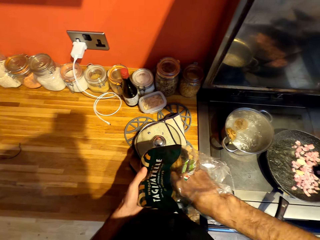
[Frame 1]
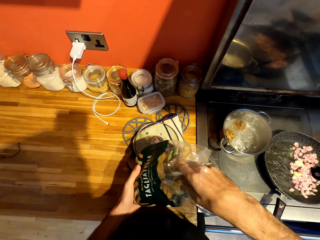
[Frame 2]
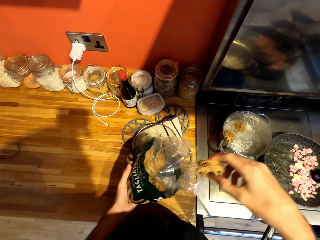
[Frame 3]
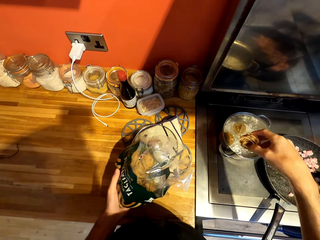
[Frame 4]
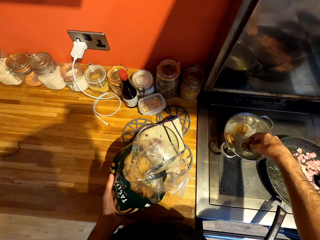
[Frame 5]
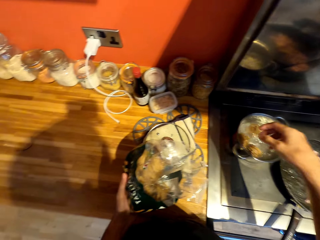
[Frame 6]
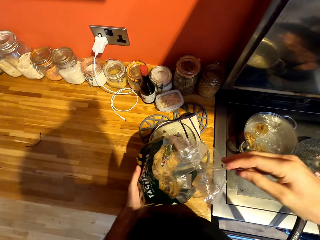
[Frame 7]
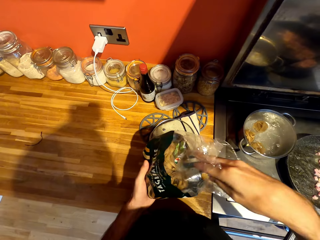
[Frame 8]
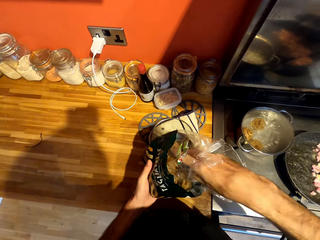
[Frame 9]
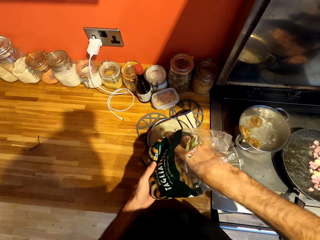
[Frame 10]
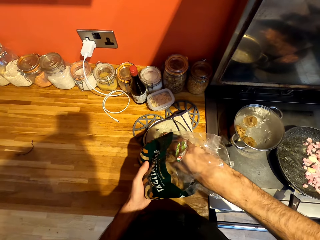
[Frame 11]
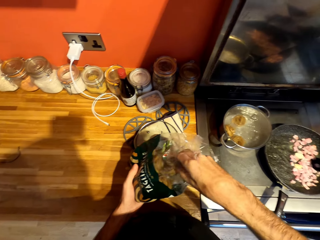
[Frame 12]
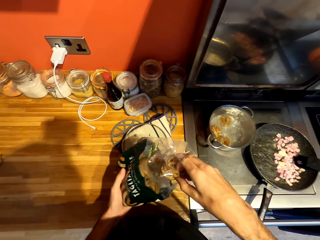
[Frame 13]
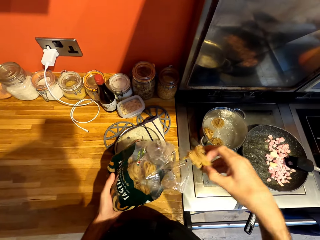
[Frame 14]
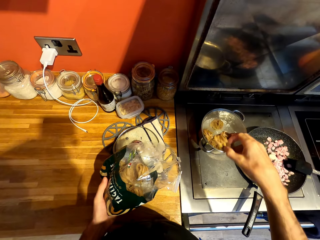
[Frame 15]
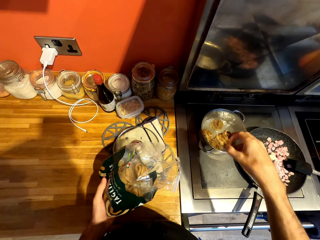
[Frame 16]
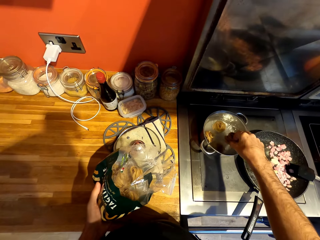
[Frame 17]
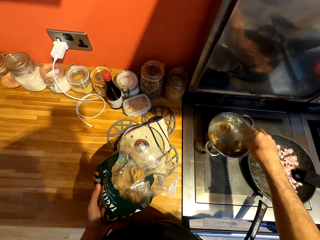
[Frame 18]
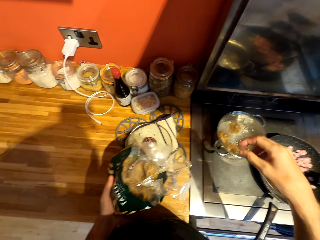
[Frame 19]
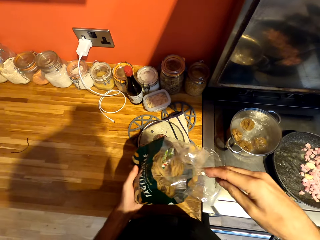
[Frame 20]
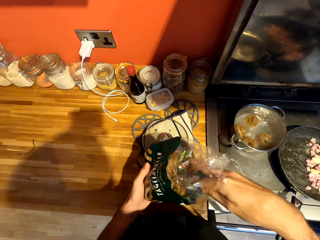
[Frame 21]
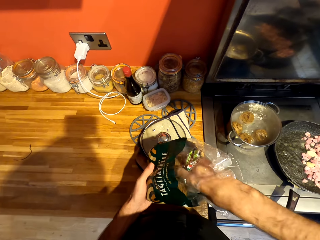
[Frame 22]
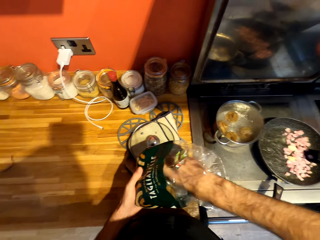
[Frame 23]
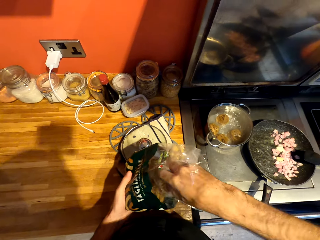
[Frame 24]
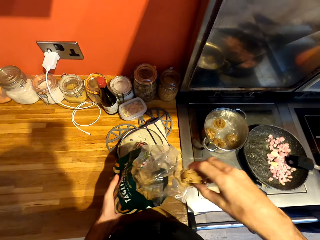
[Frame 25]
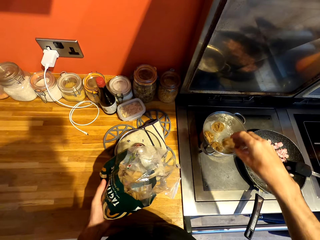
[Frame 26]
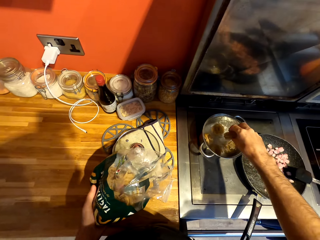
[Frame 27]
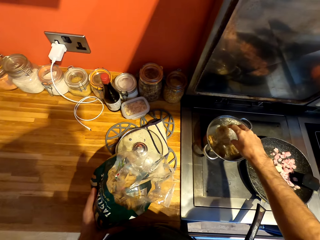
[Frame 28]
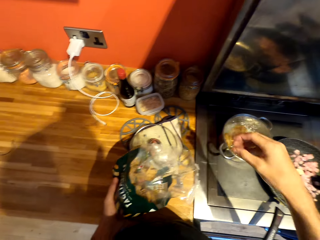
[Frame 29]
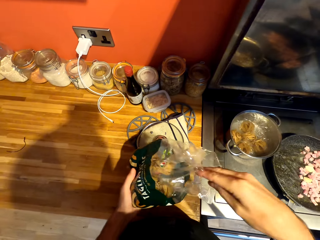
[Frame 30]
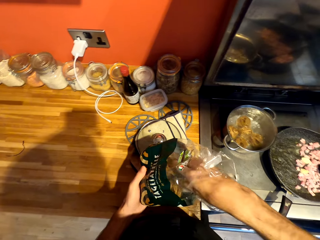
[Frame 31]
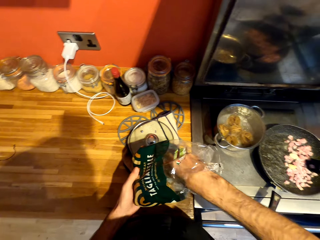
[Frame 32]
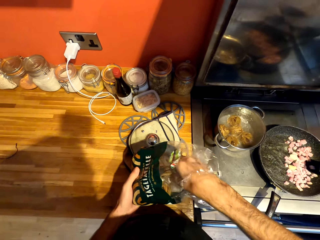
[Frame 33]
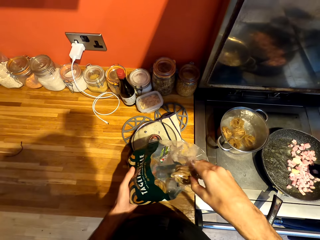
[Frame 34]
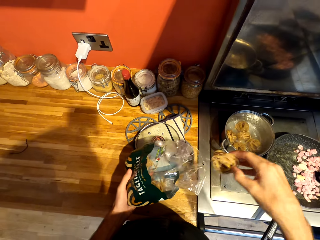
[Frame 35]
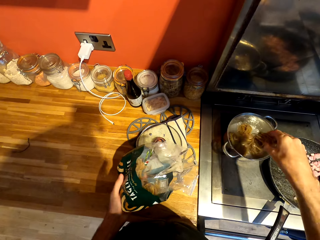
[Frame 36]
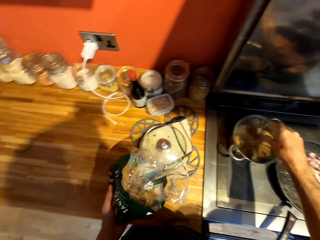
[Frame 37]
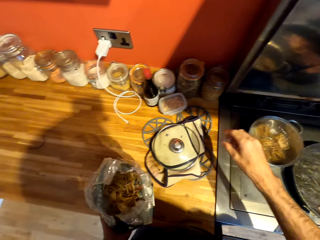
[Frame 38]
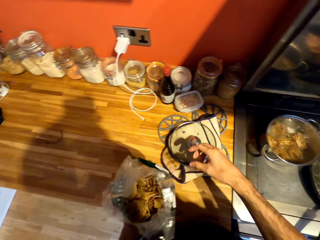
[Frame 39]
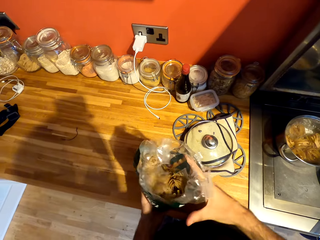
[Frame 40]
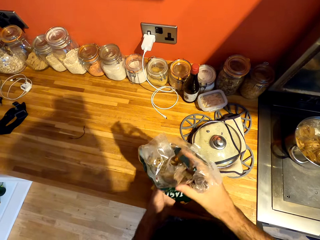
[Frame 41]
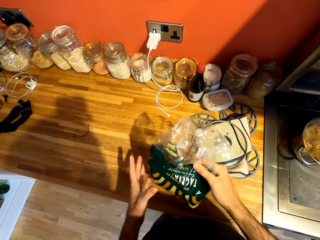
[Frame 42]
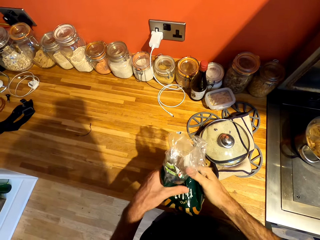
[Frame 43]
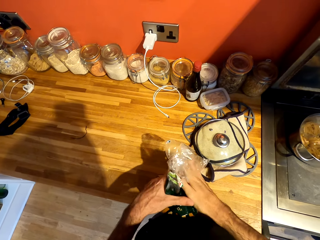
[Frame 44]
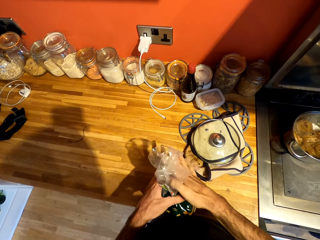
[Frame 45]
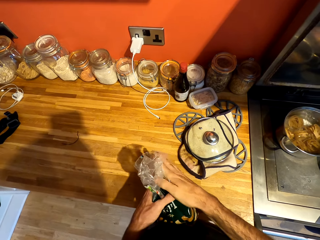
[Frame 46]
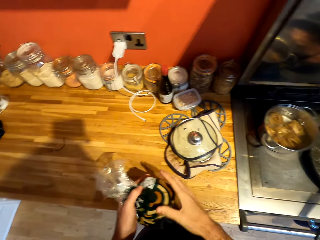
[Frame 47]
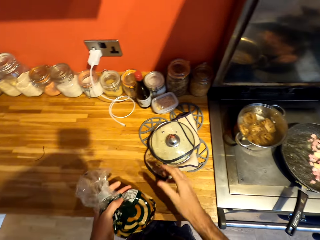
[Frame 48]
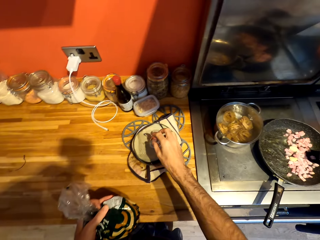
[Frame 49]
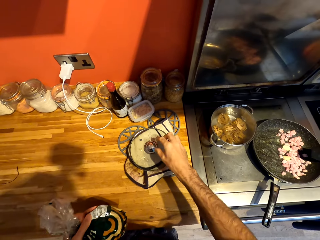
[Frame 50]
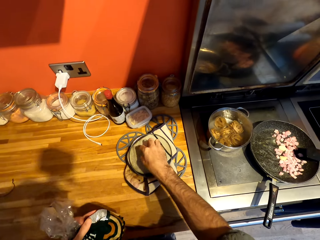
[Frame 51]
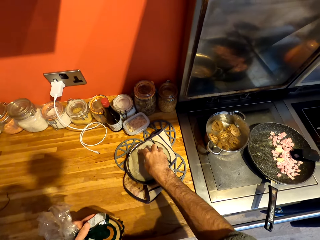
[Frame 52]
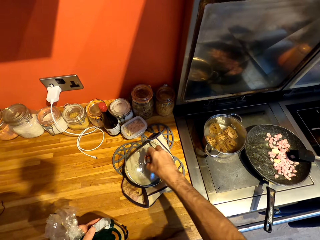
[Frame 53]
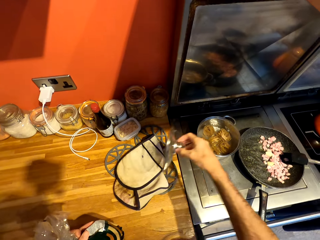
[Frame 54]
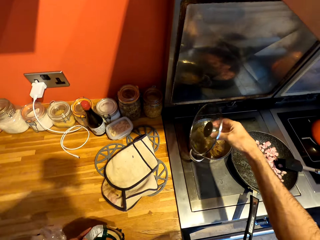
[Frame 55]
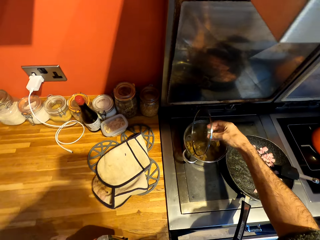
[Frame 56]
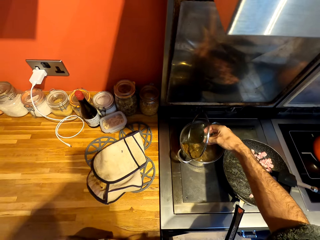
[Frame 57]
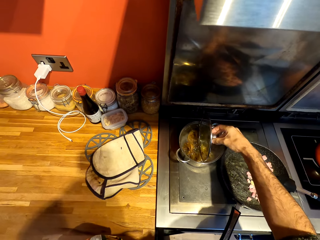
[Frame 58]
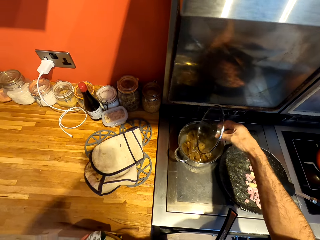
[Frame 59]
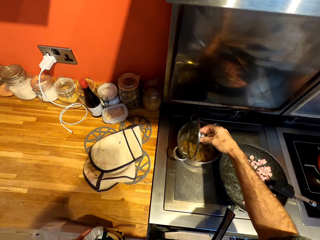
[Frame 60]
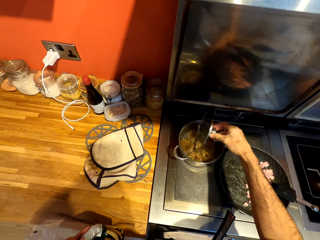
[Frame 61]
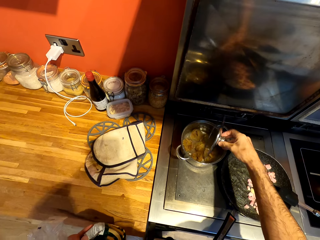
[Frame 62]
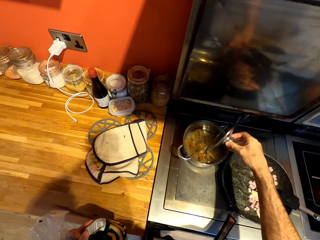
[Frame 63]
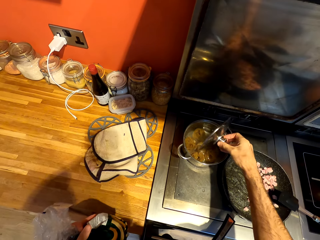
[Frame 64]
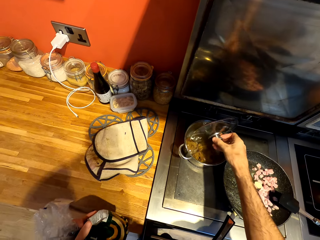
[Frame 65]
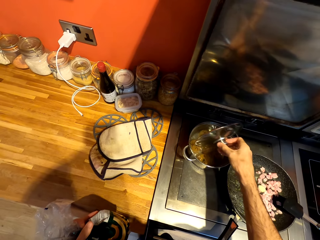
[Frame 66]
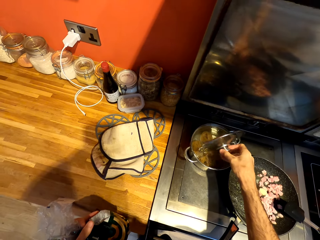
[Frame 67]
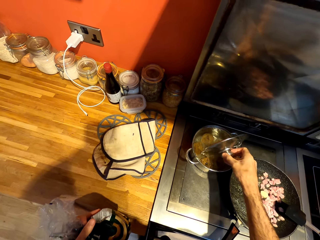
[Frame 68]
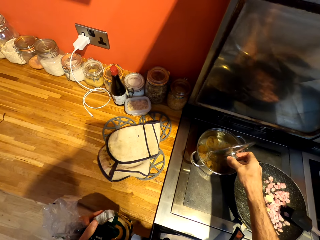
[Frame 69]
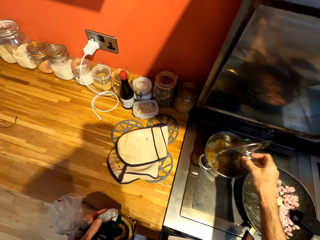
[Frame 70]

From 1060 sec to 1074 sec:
The camera wearer removes the pasta from the polythene bag. They put the pasta in the boiling water. They remove the pasta from the polythene bag. They put the pasta in the boiling water. They remove the pasta from the polythene bag. They put the pasta in the boiling water. They remove the pasta from the polythene bag. They put the pasta in the boiling water. They fold the paper. They wrap the paper. They take the lid. They stir the food. They press the pasta into the pot with the lid.

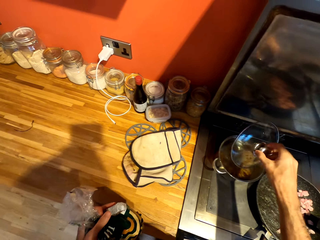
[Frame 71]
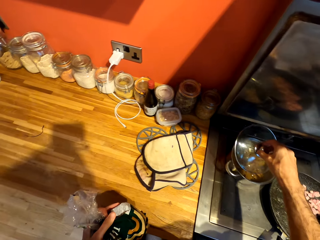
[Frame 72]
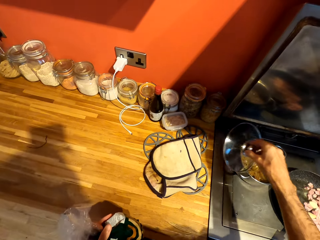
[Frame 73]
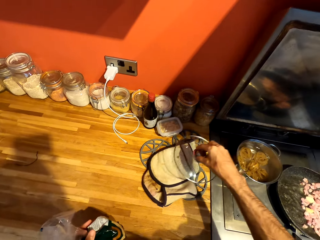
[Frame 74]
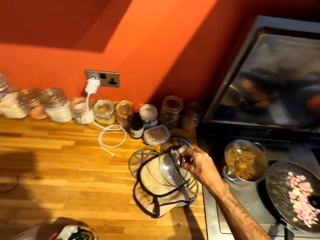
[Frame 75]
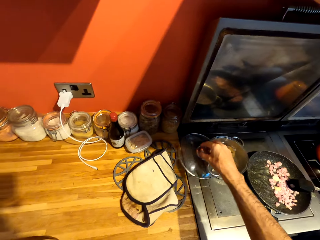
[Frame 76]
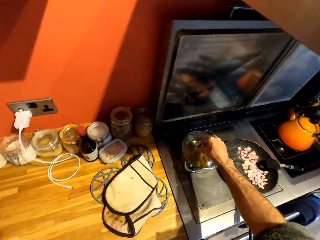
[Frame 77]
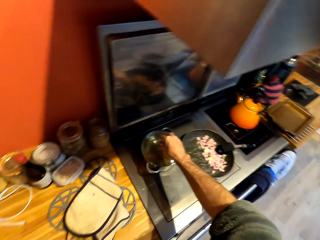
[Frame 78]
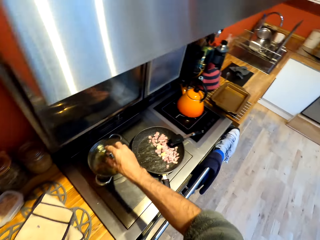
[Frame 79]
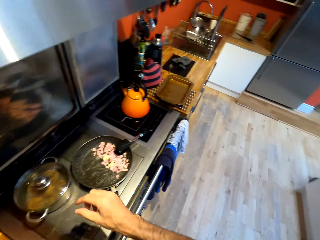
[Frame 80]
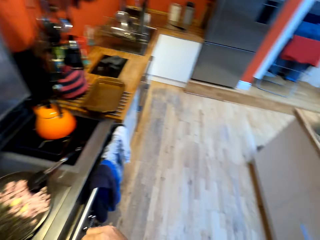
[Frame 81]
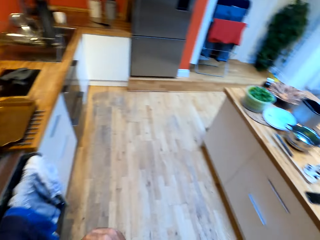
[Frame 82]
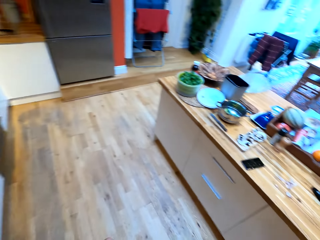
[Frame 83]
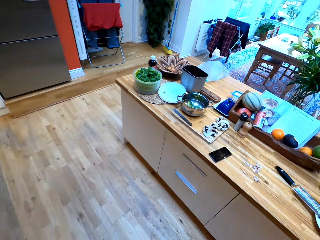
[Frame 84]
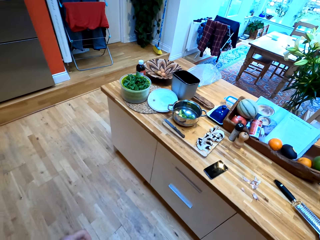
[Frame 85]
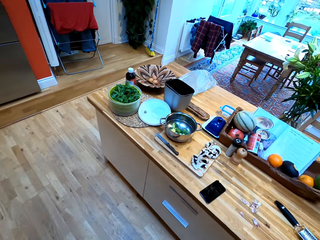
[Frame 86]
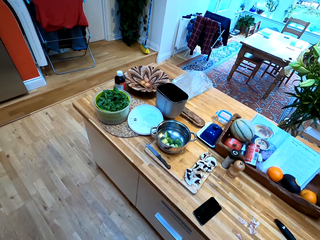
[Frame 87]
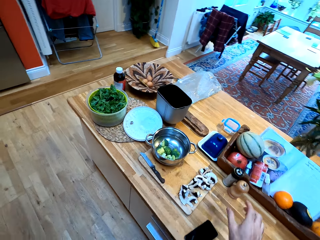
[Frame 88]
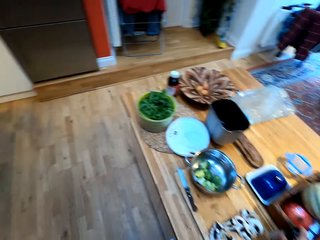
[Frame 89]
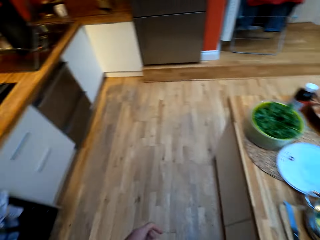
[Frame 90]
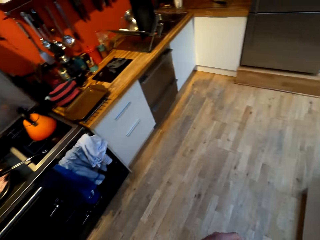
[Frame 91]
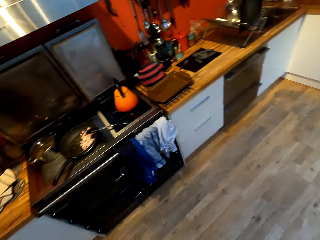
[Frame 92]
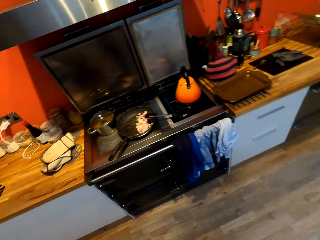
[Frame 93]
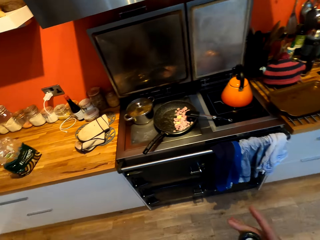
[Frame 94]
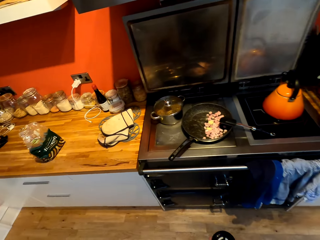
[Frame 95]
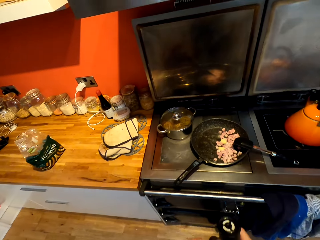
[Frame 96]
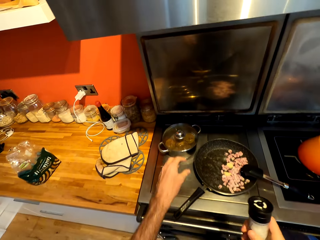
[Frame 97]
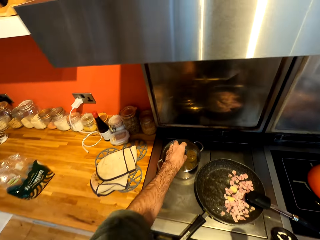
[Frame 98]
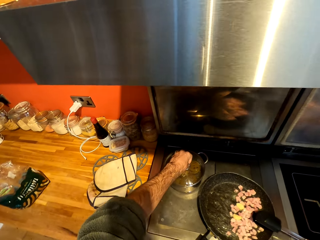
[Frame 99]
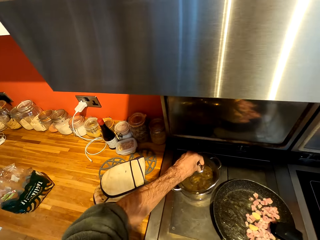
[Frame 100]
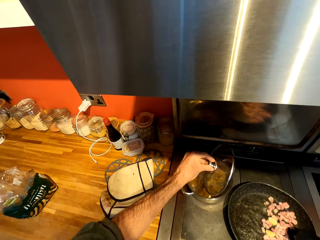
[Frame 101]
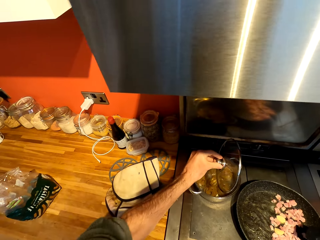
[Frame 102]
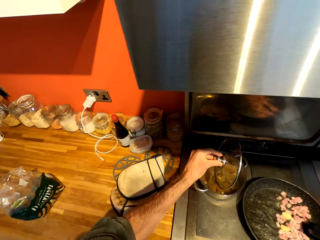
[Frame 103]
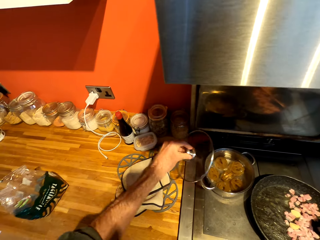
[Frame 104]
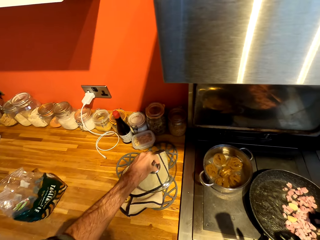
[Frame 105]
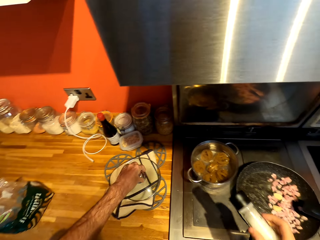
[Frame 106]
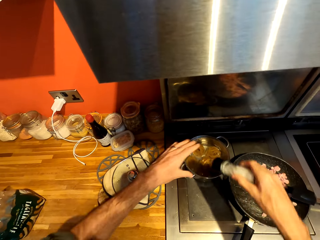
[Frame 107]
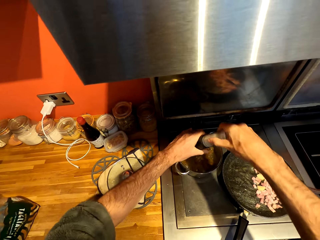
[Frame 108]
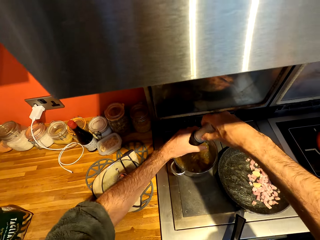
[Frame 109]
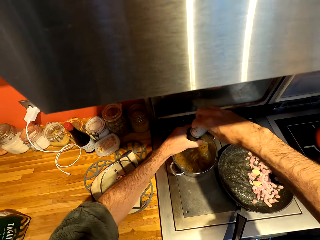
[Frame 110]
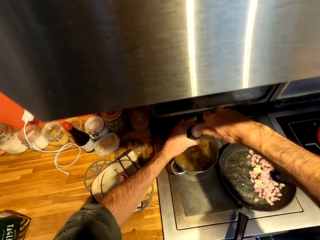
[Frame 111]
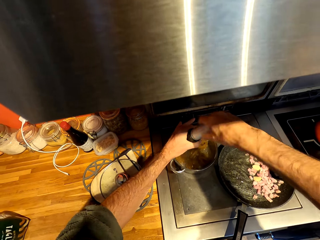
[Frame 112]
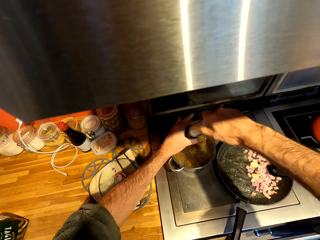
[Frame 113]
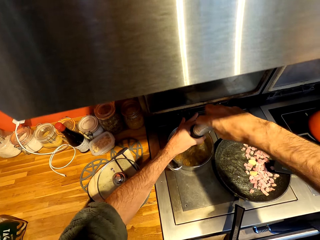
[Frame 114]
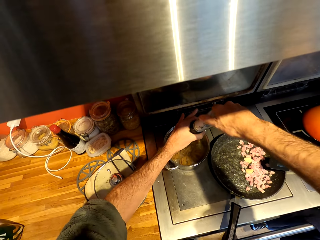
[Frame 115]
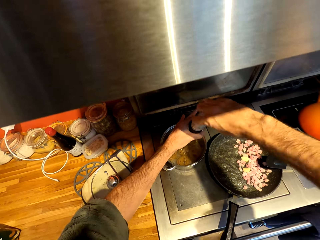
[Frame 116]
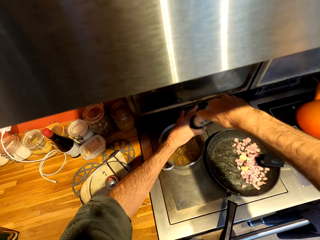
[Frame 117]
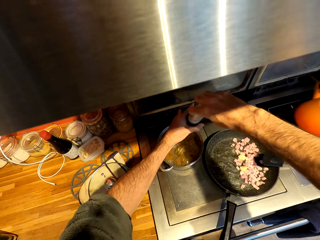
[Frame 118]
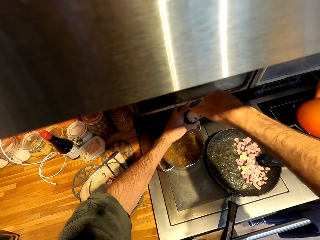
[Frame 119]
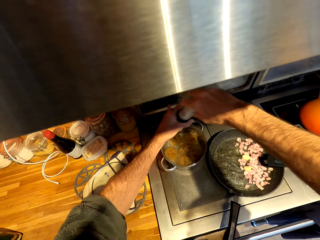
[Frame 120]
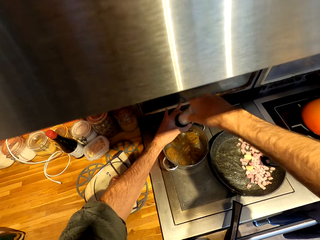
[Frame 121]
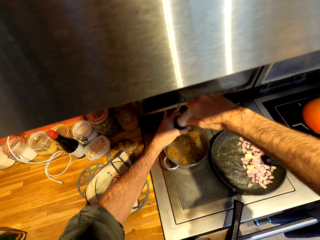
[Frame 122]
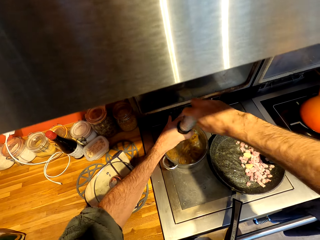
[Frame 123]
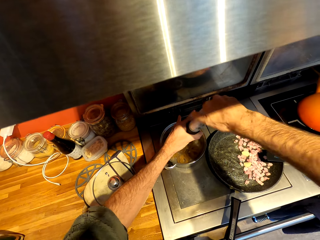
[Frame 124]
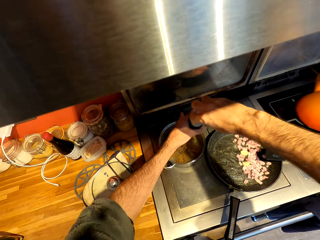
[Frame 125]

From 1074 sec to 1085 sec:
The camera wearer covers the cooking pot with the lid. They walk. They take the salt grinder. They talk. They lift the lid. They put the lid on the kitchen towel. They grind the salt into the pasta. They put something in the food.
